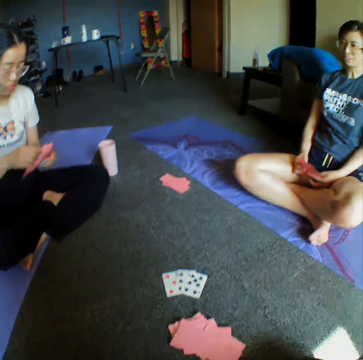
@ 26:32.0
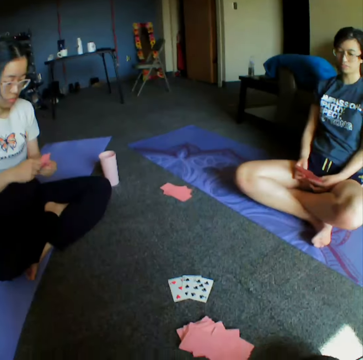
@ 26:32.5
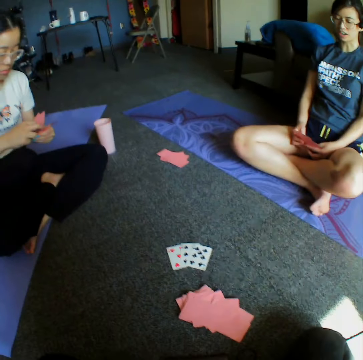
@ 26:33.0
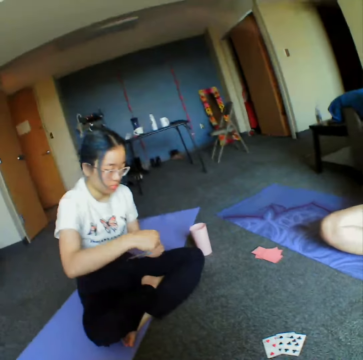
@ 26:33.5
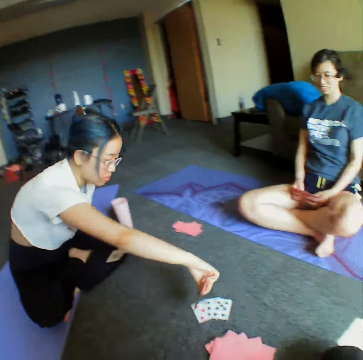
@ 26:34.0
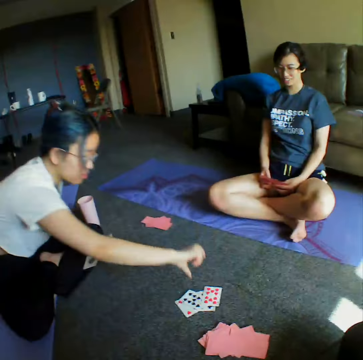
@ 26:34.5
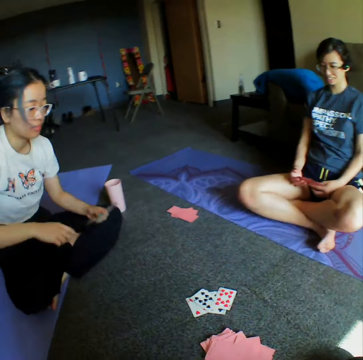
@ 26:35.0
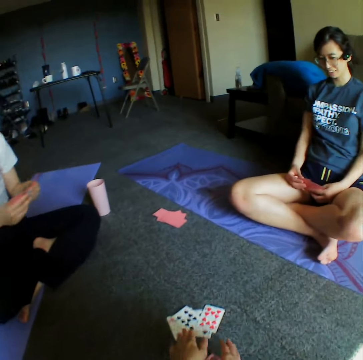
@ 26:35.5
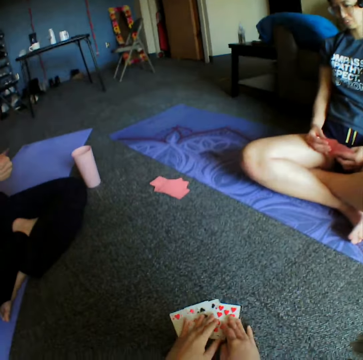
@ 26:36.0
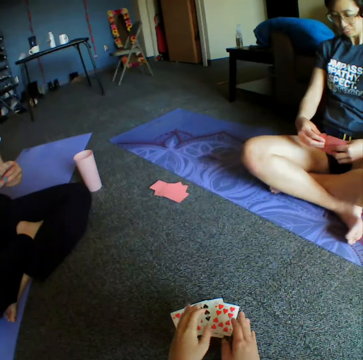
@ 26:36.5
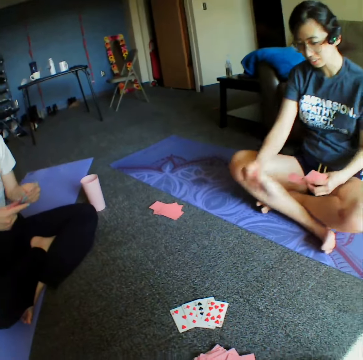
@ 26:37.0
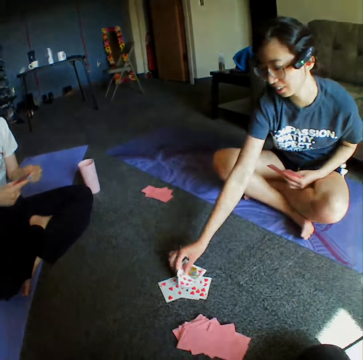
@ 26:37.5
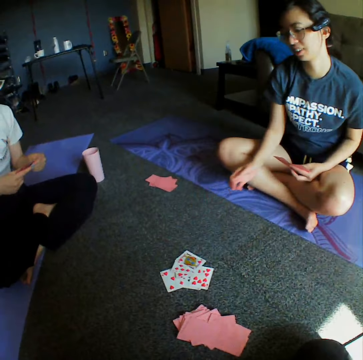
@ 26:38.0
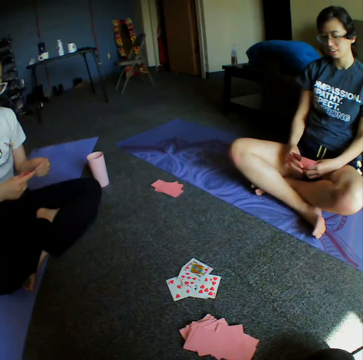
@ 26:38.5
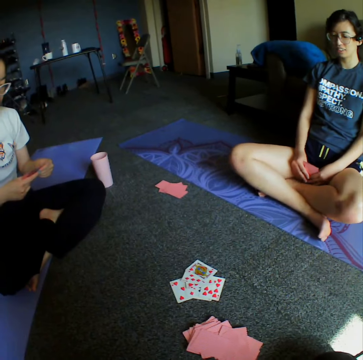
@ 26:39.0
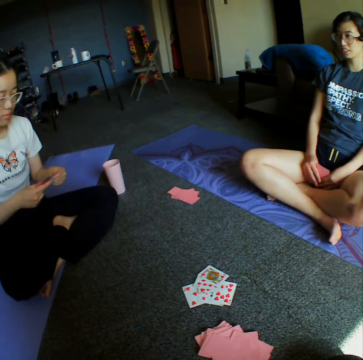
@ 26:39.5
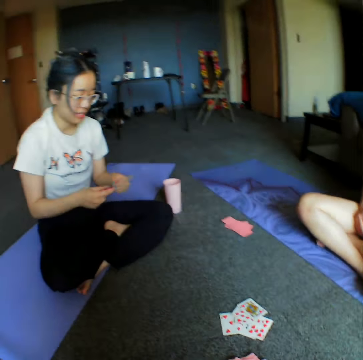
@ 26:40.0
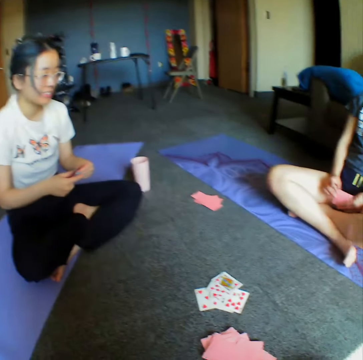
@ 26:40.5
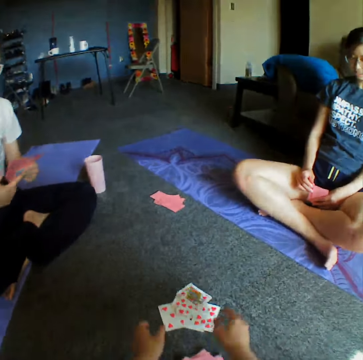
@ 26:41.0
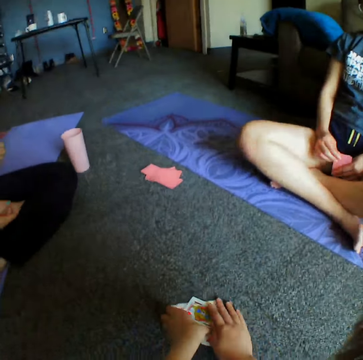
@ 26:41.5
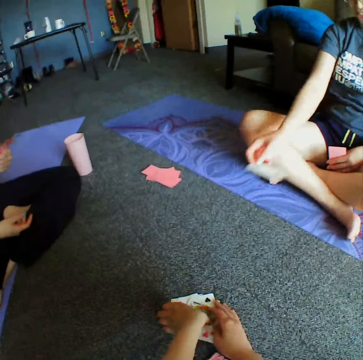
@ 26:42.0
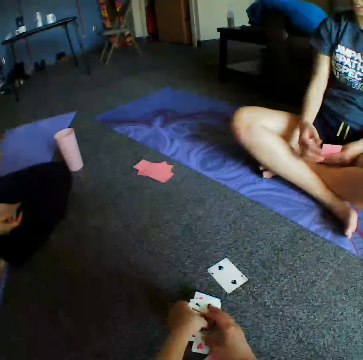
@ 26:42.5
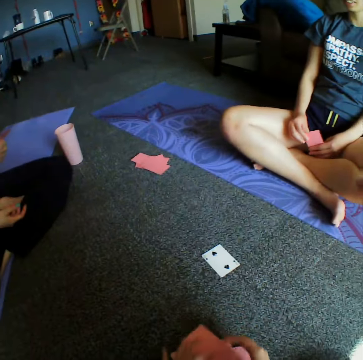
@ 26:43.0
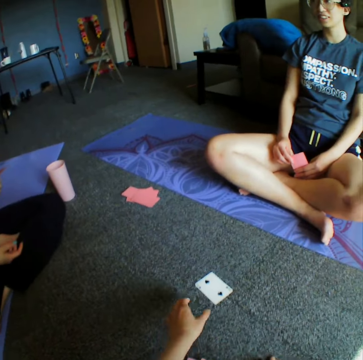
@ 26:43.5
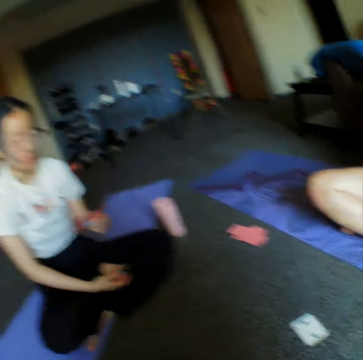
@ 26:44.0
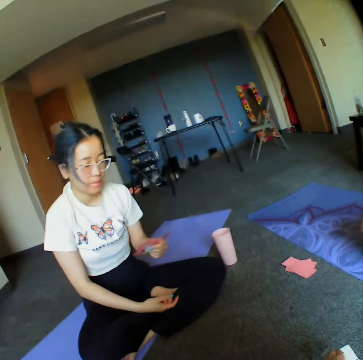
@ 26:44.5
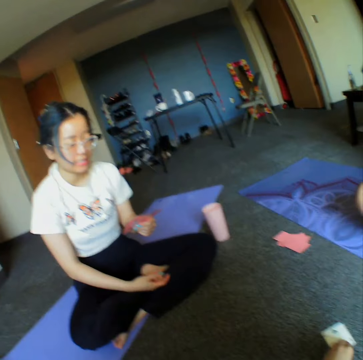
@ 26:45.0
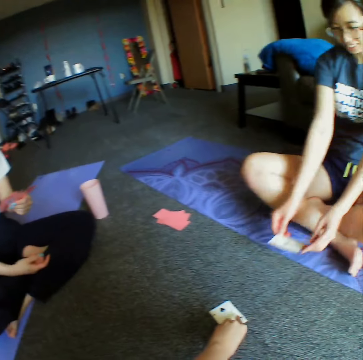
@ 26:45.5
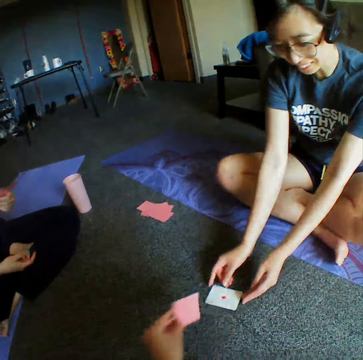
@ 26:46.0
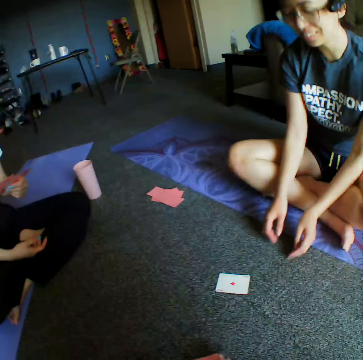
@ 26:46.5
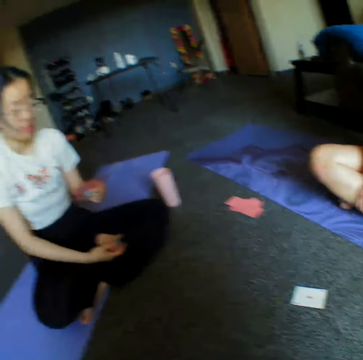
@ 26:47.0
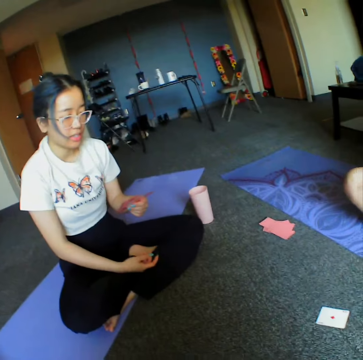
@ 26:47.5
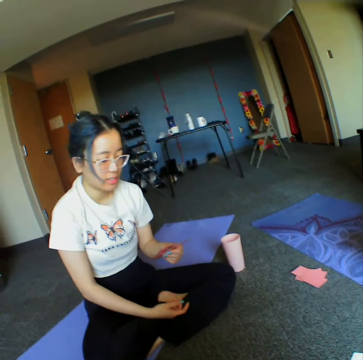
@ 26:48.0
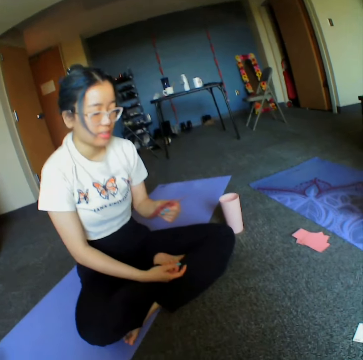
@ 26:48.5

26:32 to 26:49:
A woman shuffles cards. Another woman throws the cards on the floor. The camera wearer touches the cards on the floor. The first woman throws the cards on the floor. The camera wearer converses with the other woman. They look around the room. They touch the cards on the floor. The other woman places a card on the floor. The camera wearer collects all the cards from the floor. The other woman throws the cards on the floor. The camera wearer picks up cards from the floor. They look around the room.

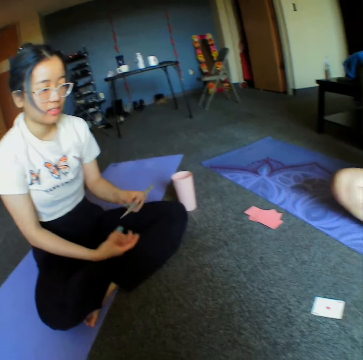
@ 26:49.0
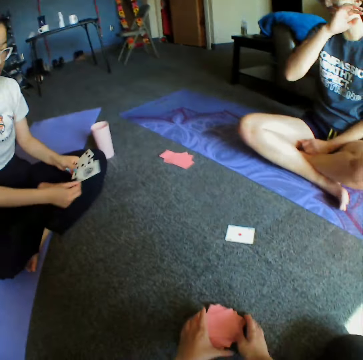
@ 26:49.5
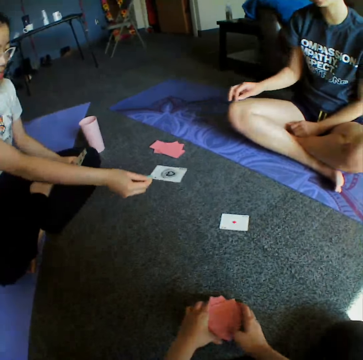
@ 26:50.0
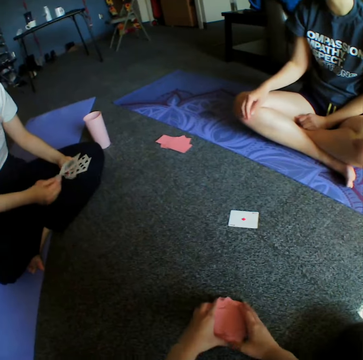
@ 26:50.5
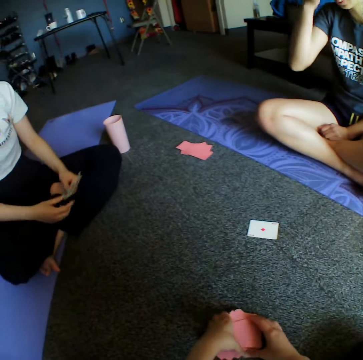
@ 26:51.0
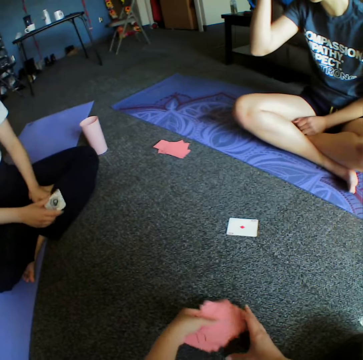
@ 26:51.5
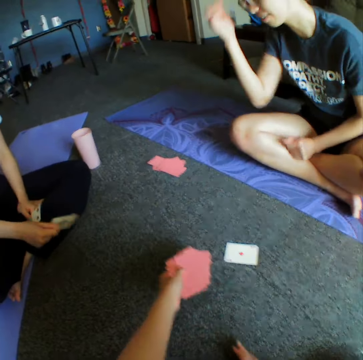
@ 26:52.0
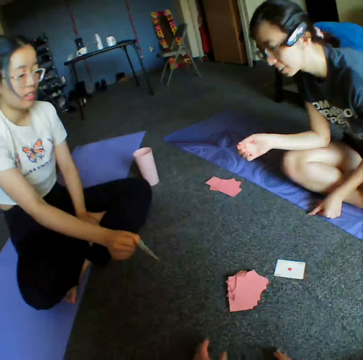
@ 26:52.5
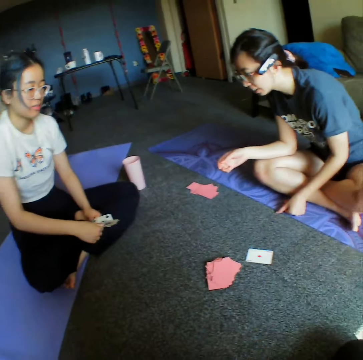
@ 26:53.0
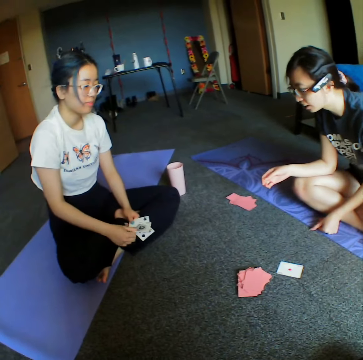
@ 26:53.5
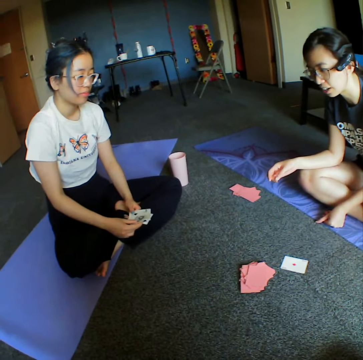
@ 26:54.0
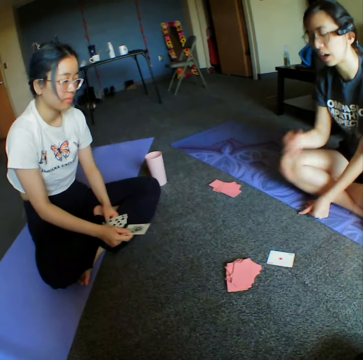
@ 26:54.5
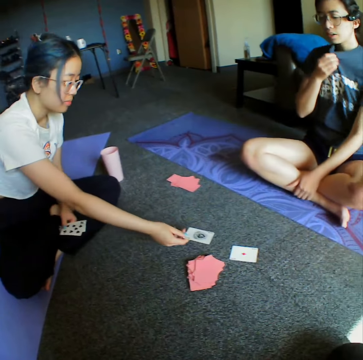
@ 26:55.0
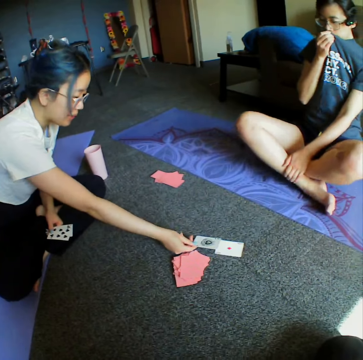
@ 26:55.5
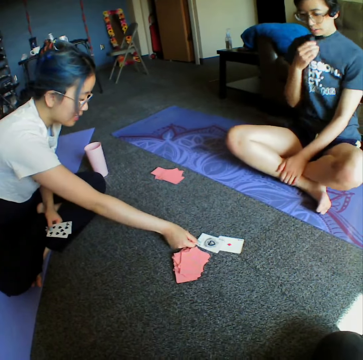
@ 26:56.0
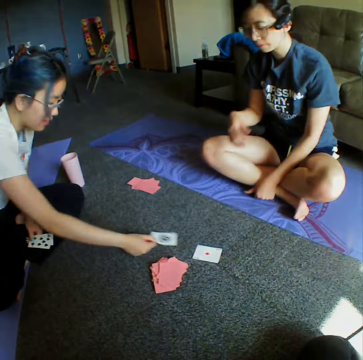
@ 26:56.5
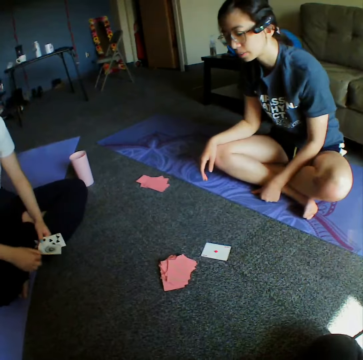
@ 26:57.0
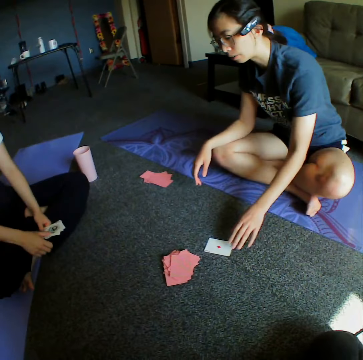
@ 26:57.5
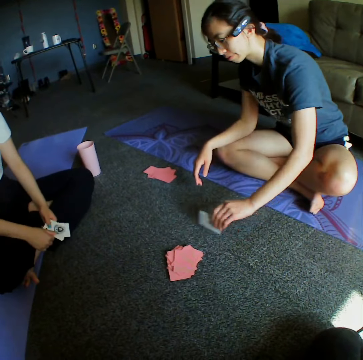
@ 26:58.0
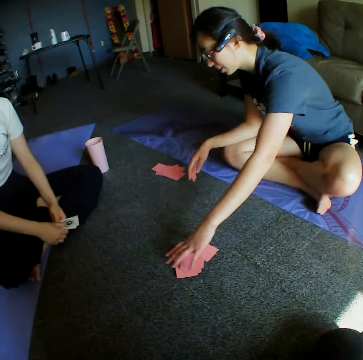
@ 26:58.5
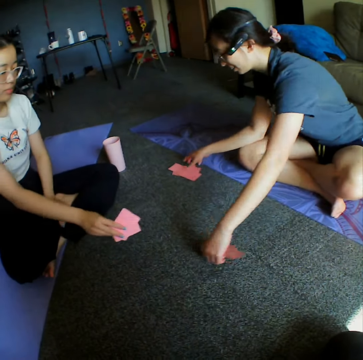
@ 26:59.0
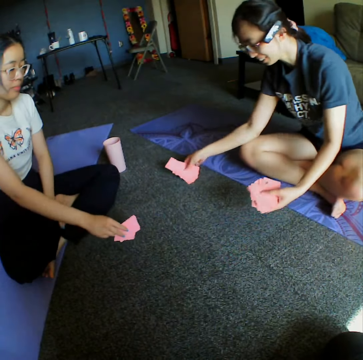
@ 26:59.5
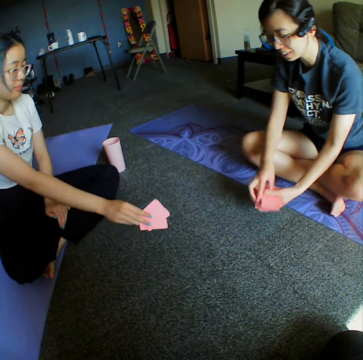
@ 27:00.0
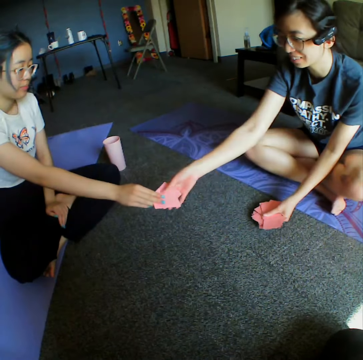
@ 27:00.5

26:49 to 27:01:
A woman places a card on the floor. The camera wearer throws the cards on the floor. The woman throws the cards on the floor and picks up a card from the floor. Another woman collects all the cards from the floor. The first woman places cards on the floor.

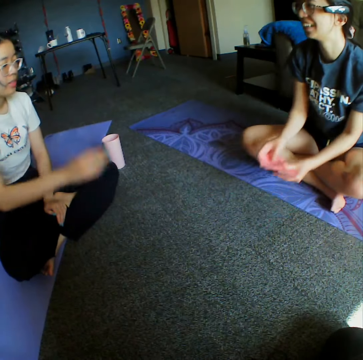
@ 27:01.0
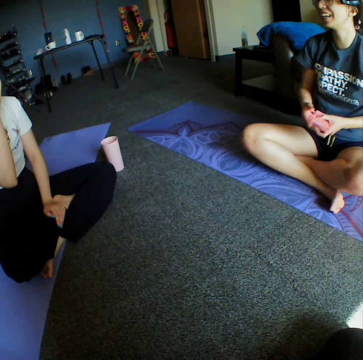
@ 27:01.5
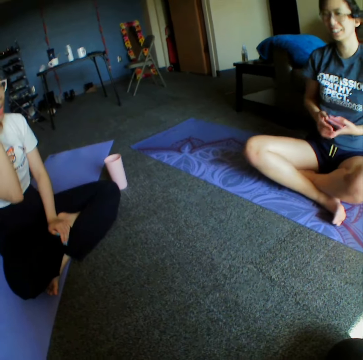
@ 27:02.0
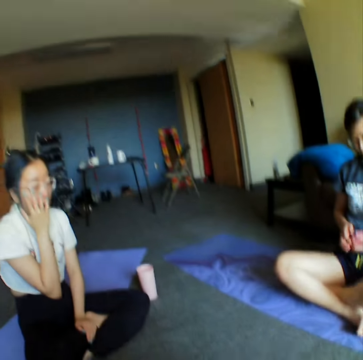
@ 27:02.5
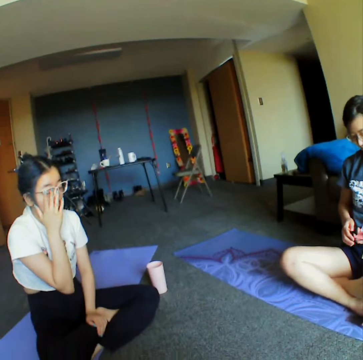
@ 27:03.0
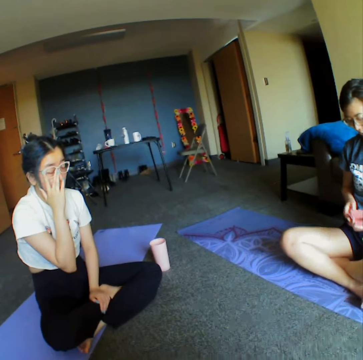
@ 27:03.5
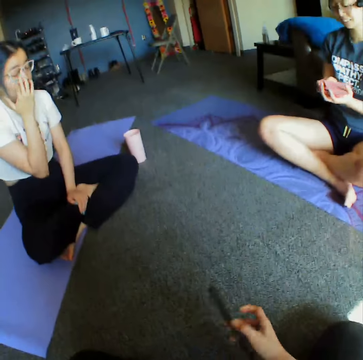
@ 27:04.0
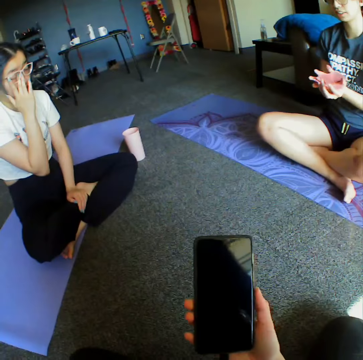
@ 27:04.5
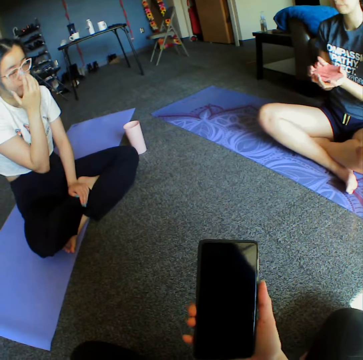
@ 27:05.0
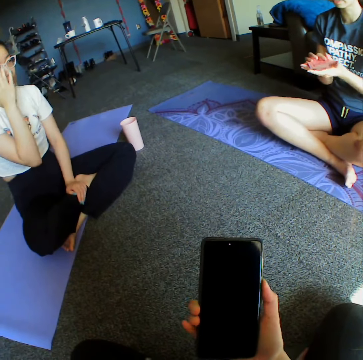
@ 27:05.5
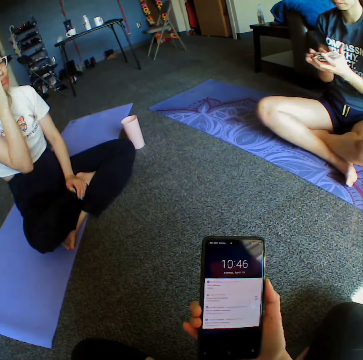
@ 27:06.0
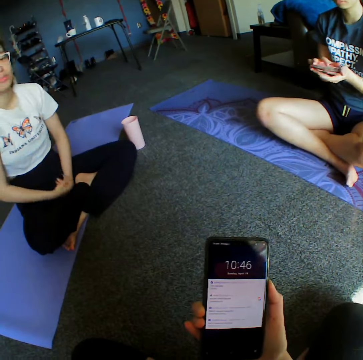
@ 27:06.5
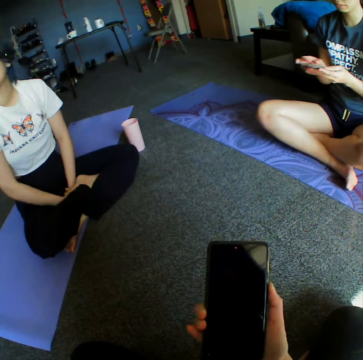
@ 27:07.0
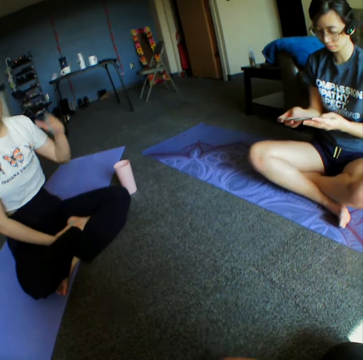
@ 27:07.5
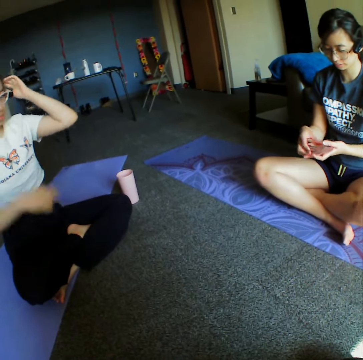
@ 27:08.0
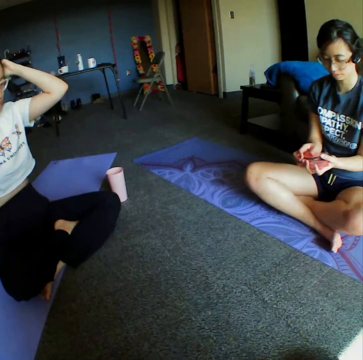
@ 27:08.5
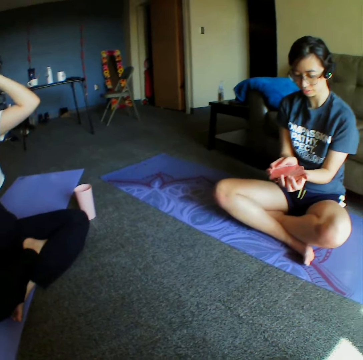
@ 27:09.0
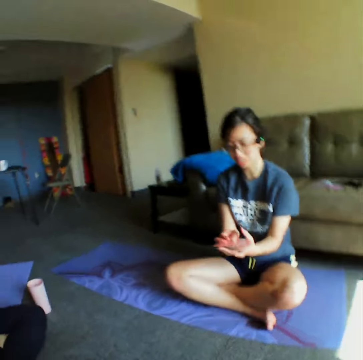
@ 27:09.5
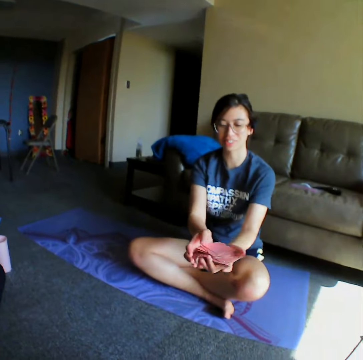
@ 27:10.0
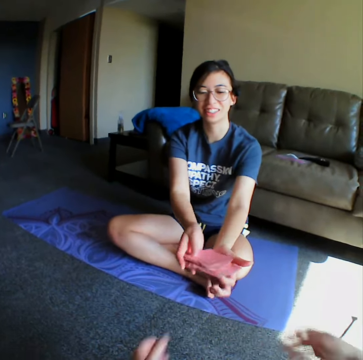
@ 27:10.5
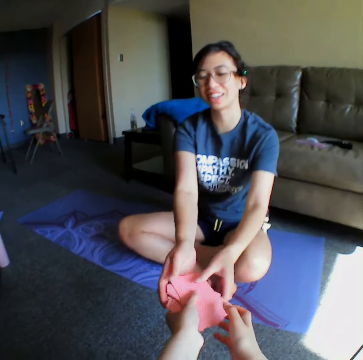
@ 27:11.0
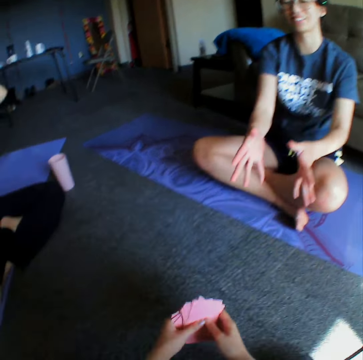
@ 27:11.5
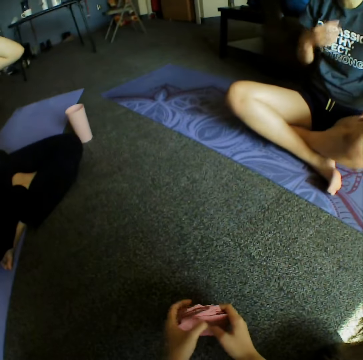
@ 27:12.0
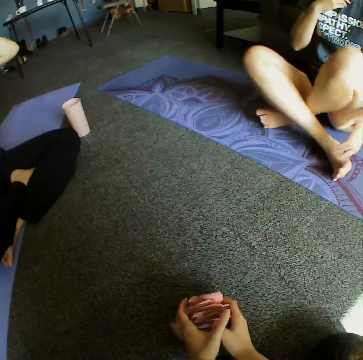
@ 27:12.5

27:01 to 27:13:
A woman gives some cards to another woman. The other woman shuffles the cards. The camera wearer uses the phone. The other woman rearranges the cards in her hand, shuffles the cards, and gives the cards to the camera wearer. The camera wearer shuffles the cards.
